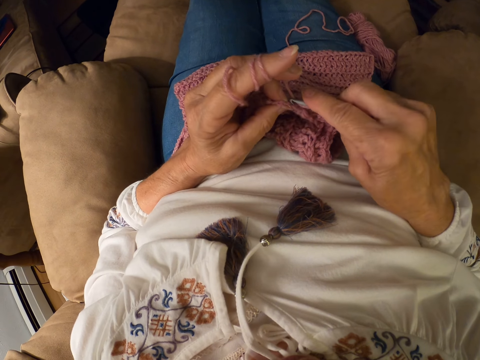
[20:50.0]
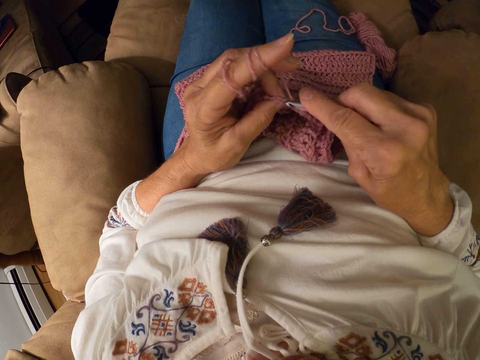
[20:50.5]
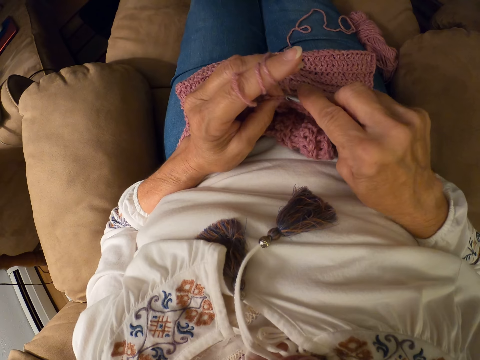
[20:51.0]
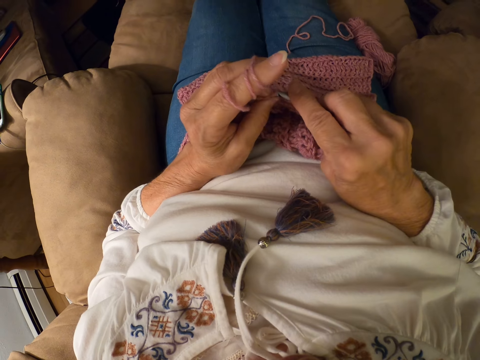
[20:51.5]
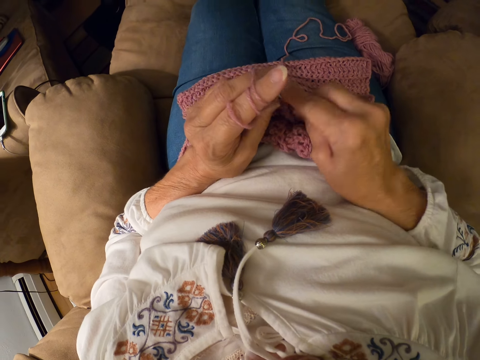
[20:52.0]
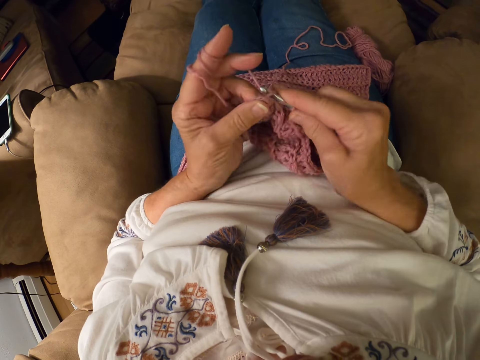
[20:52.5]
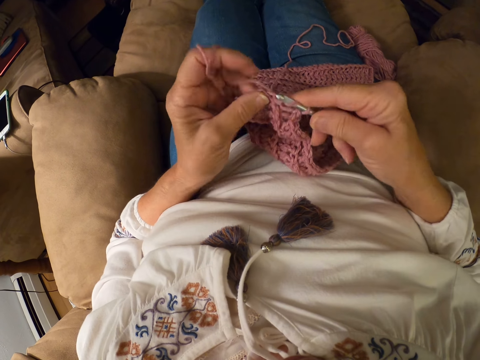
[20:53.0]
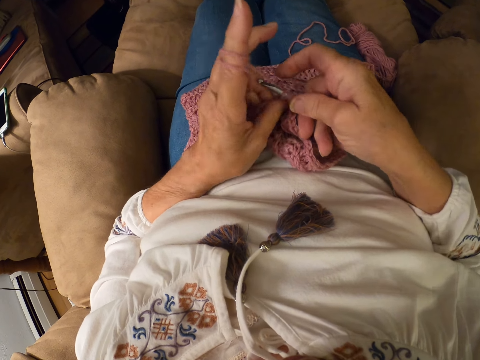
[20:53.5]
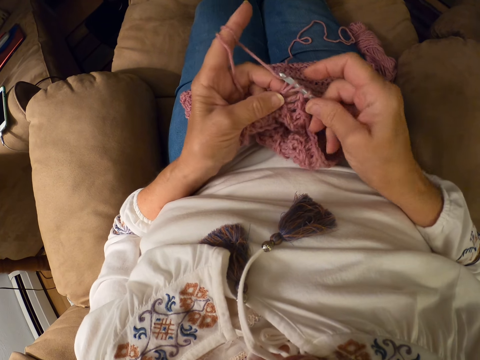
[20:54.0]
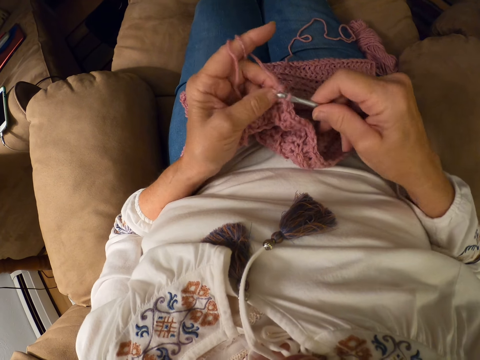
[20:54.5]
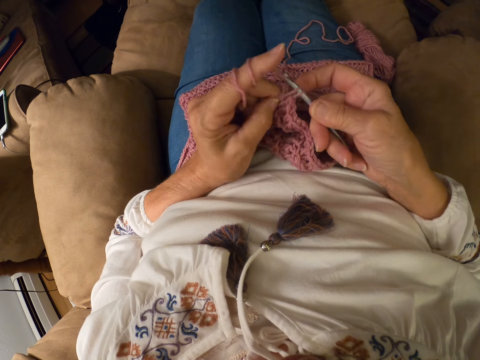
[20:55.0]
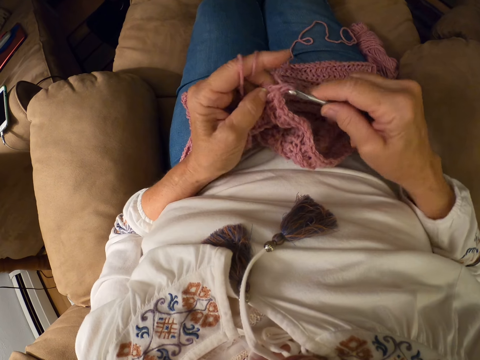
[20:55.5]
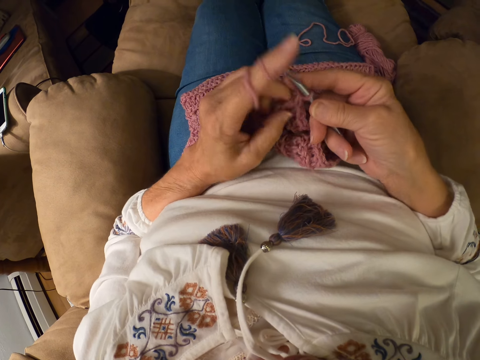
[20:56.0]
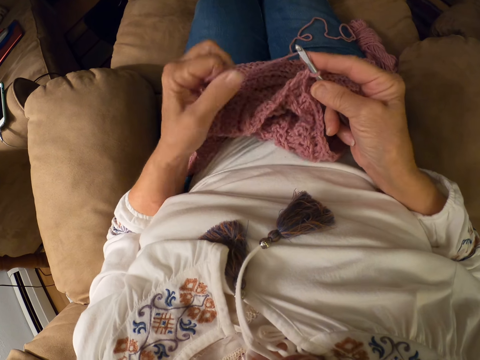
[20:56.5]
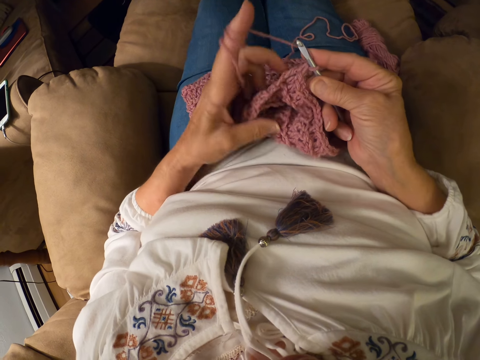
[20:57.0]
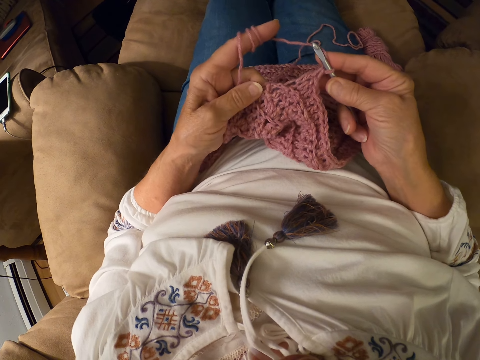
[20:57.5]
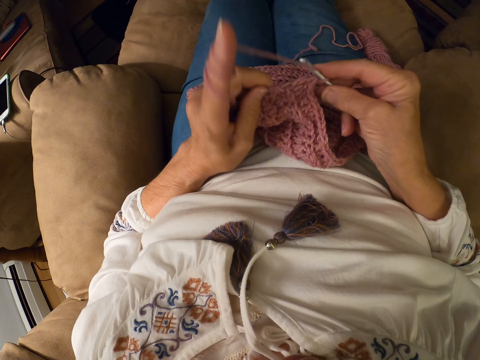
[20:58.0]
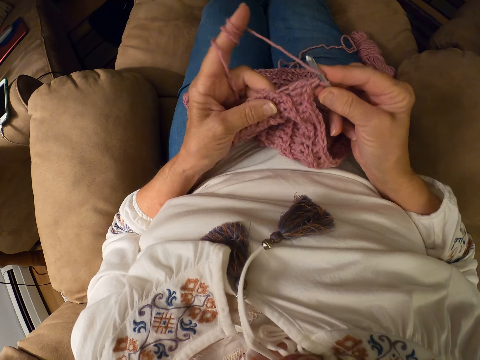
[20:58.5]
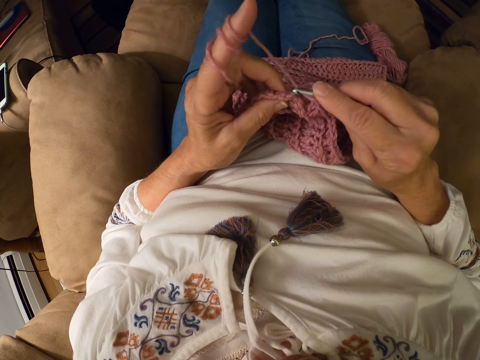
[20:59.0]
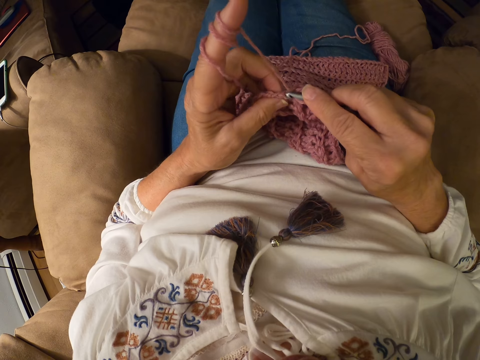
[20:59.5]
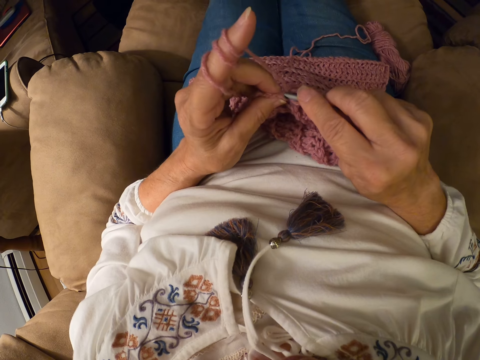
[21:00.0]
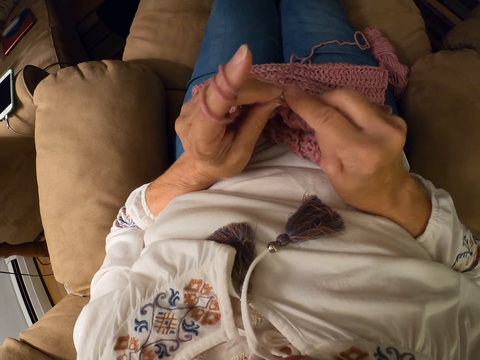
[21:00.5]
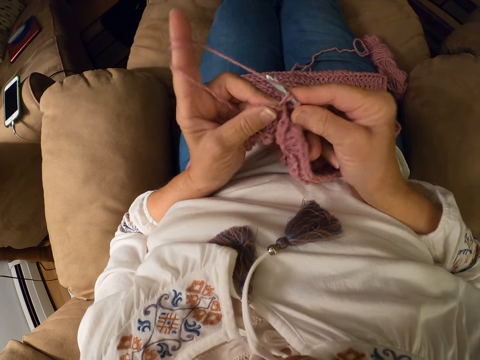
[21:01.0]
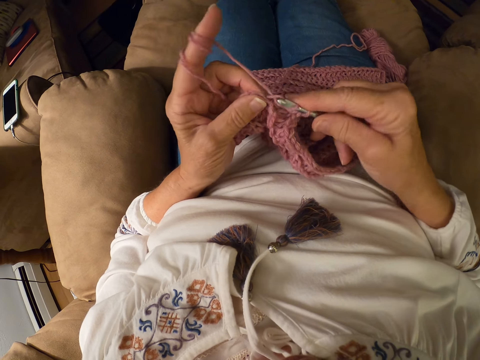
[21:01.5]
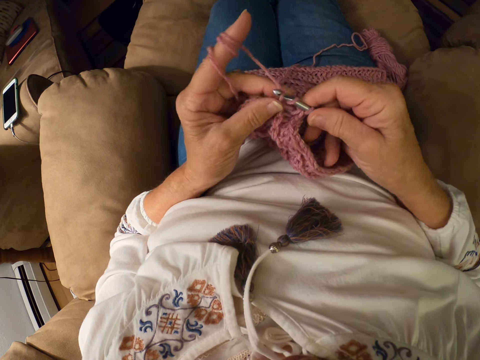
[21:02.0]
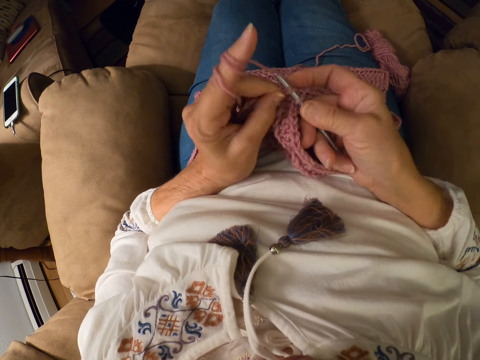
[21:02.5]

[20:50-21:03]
The camera wearer rolls the yarn around his left index finger. He knits a crochet with a crochet hook.

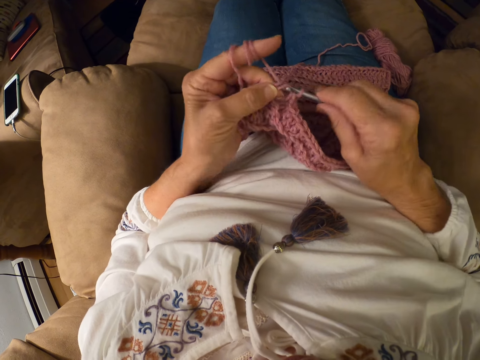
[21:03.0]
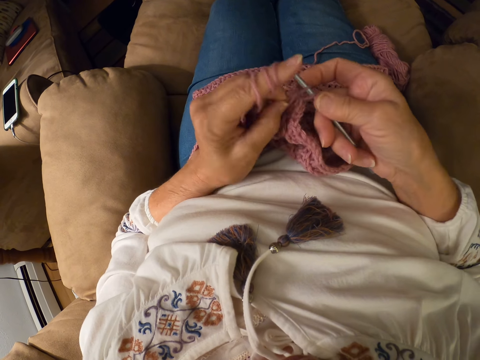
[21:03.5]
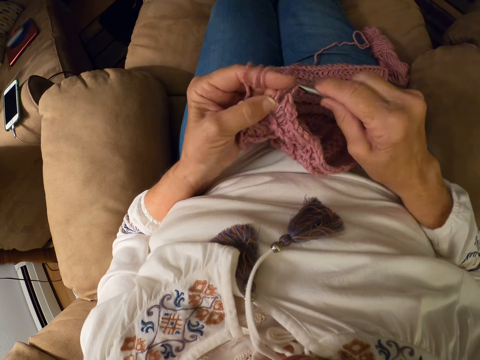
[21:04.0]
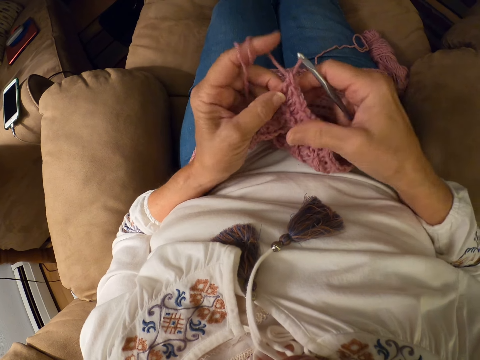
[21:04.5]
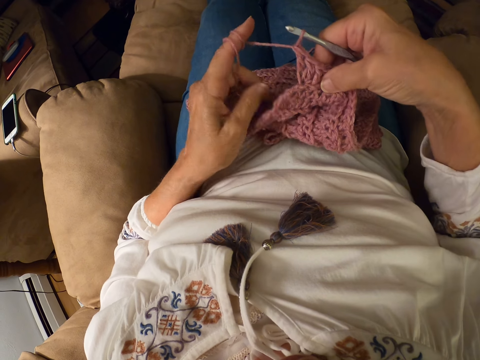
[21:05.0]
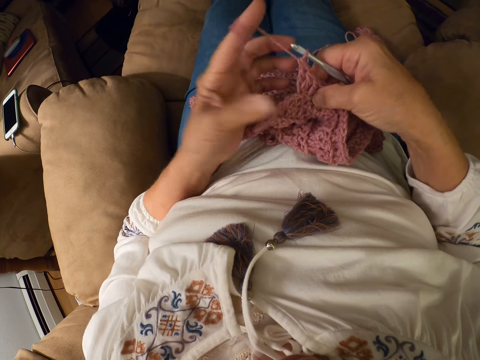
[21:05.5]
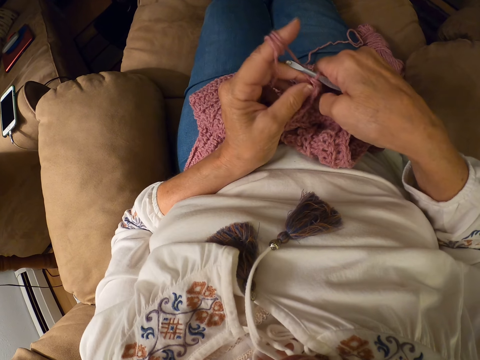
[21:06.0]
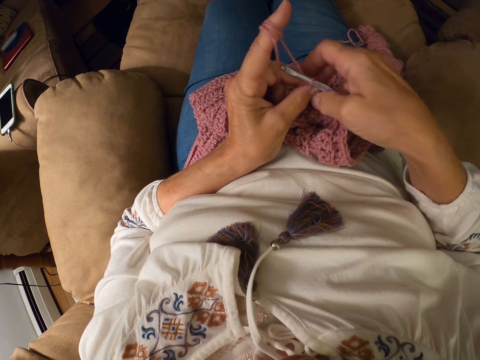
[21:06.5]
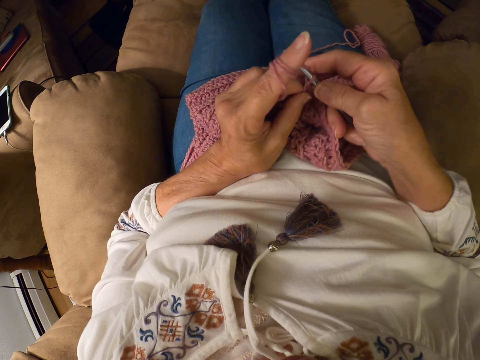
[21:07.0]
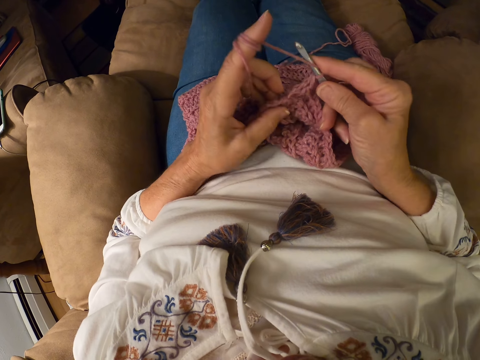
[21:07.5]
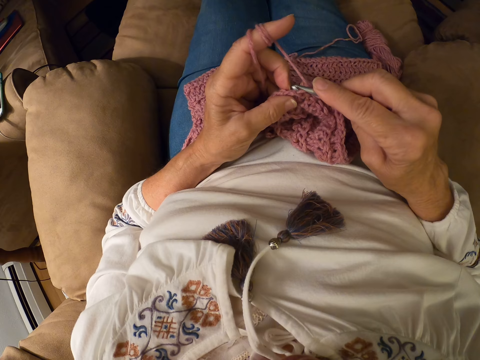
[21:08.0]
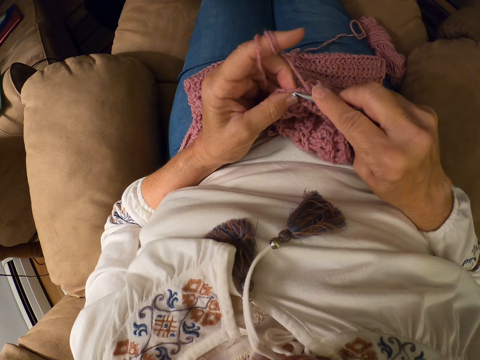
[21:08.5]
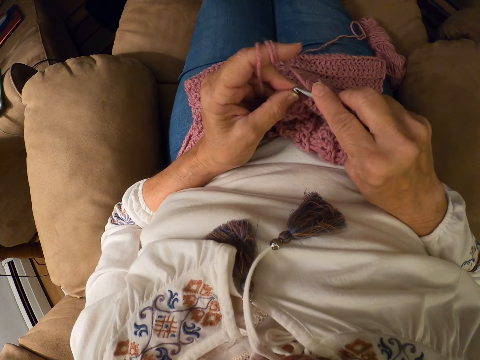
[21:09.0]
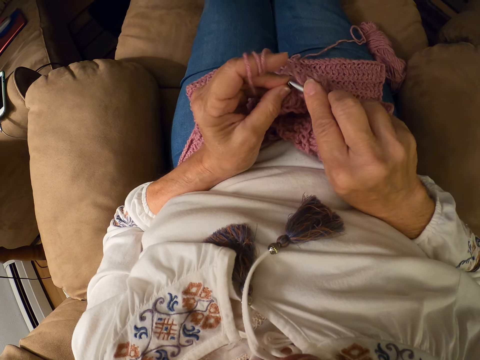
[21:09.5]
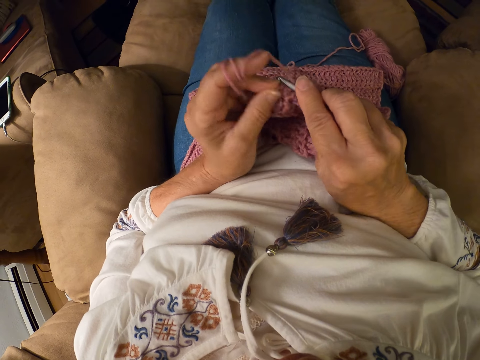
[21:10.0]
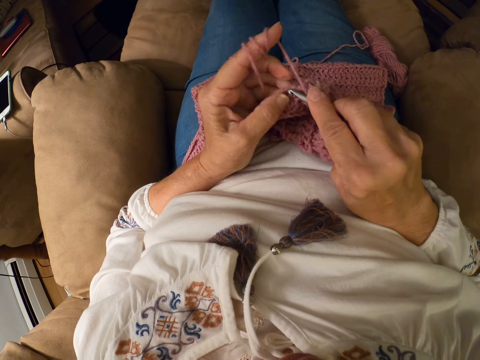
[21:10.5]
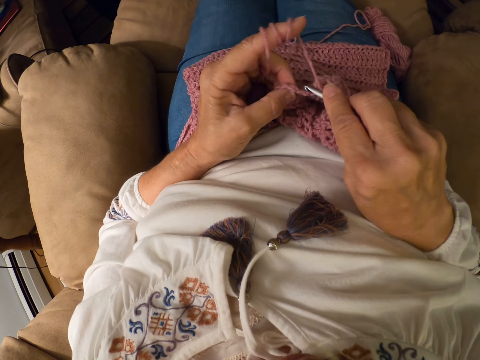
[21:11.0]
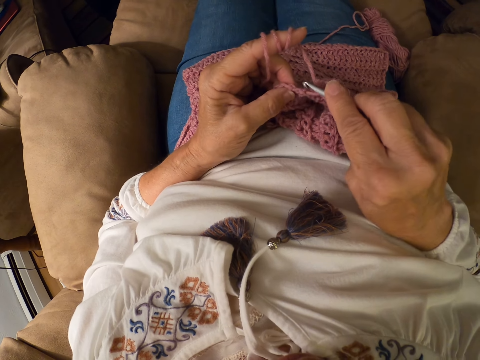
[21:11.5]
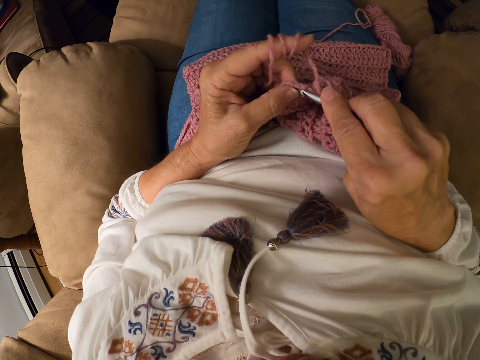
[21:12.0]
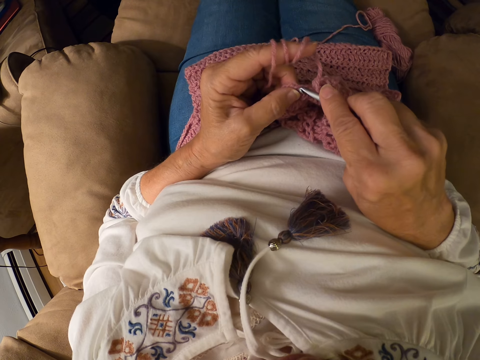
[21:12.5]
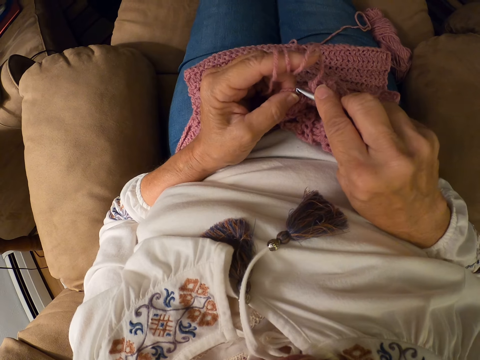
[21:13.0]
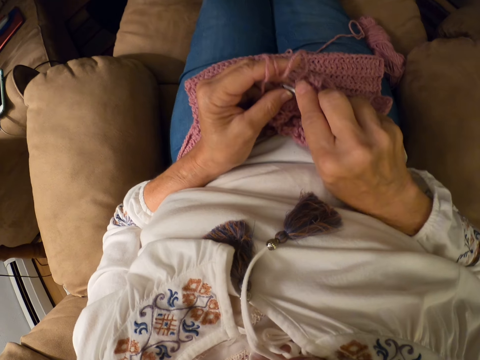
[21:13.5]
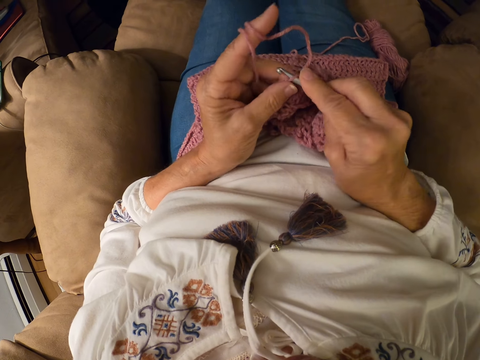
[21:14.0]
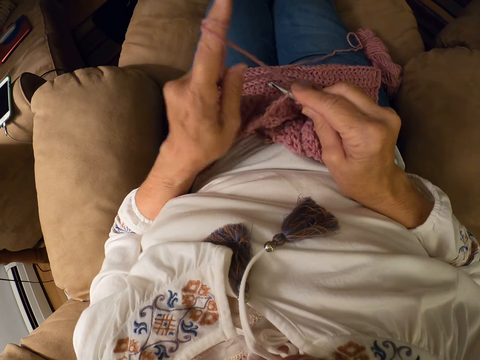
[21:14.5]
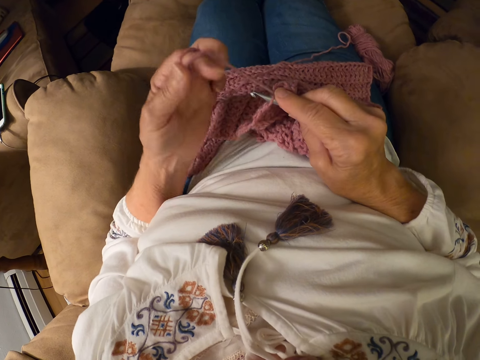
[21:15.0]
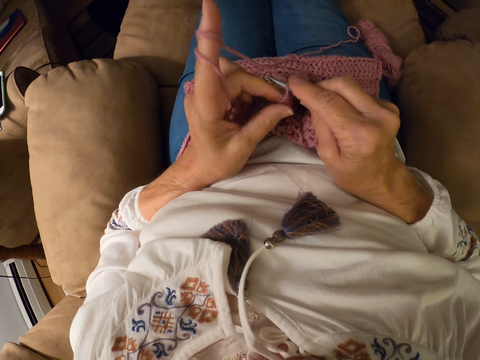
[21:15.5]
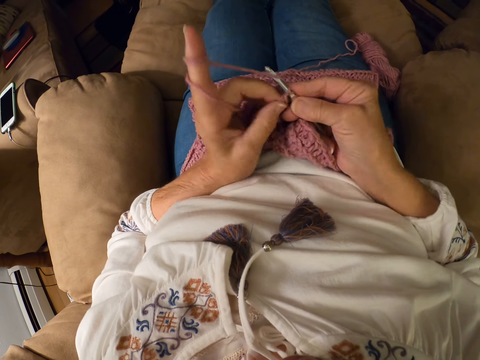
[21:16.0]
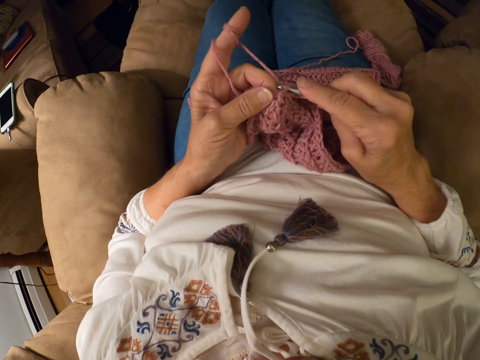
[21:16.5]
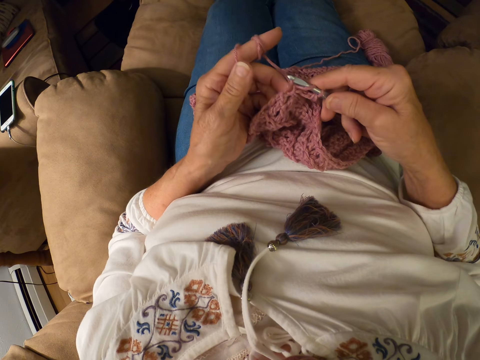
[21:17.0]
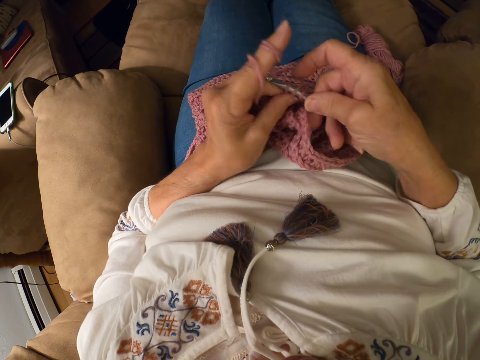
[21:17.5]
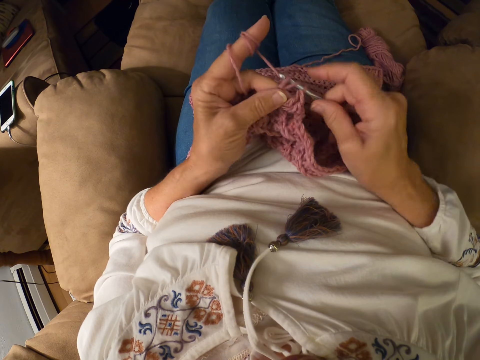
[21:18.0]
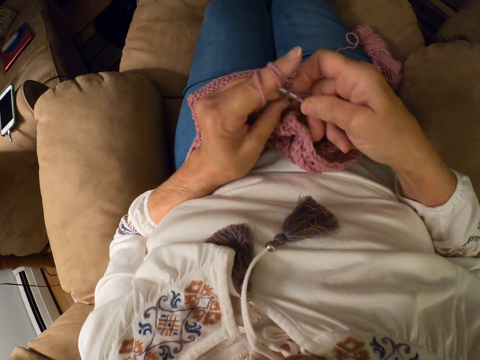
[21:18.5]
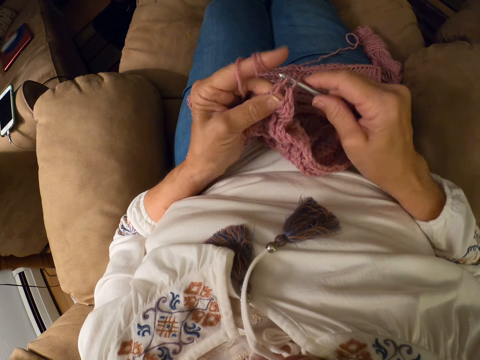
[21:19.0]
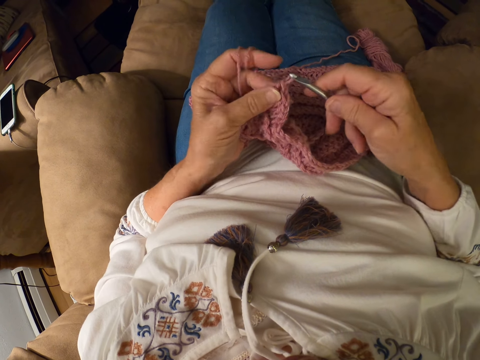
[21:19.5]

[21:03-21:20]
The camera wearer adjusts the fabric with her right hand. She rolls the yarn around her left index finger. She lifts the crochet slightly. She knits the crochet with a crochet hook. She rolls the yarn around her left index finger. She knits the crochet with the crochet hook.
